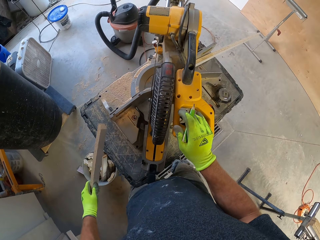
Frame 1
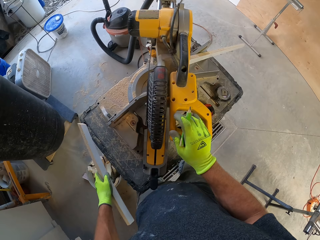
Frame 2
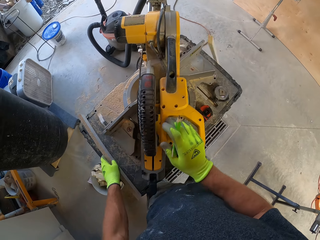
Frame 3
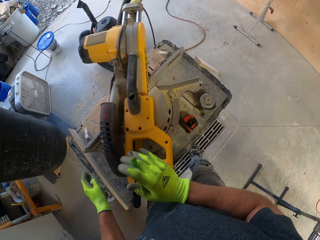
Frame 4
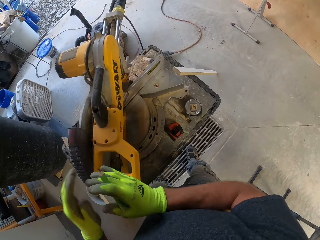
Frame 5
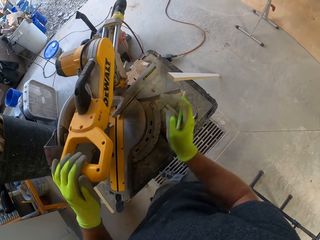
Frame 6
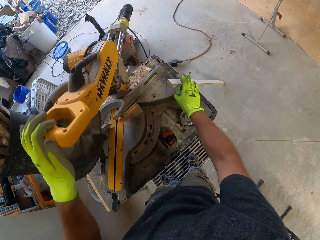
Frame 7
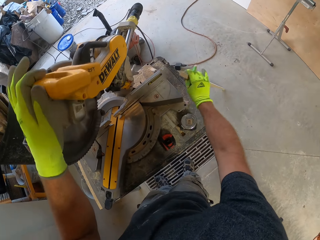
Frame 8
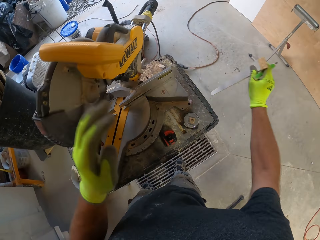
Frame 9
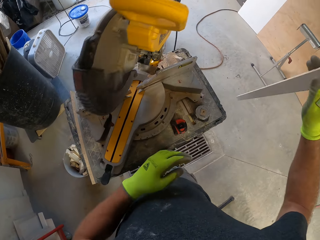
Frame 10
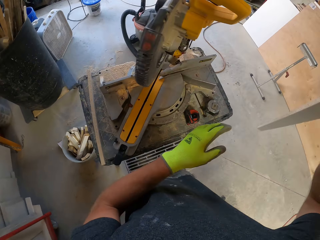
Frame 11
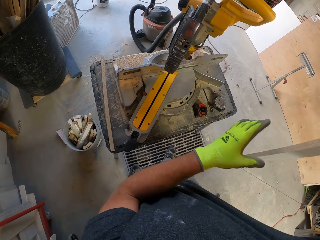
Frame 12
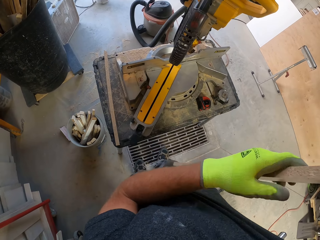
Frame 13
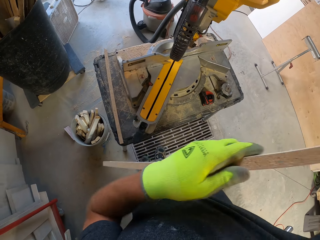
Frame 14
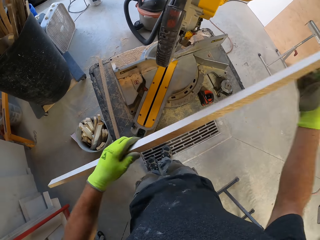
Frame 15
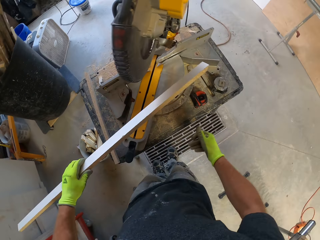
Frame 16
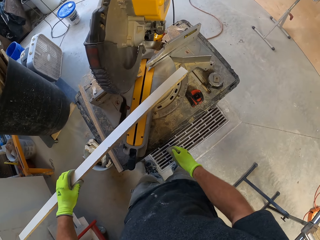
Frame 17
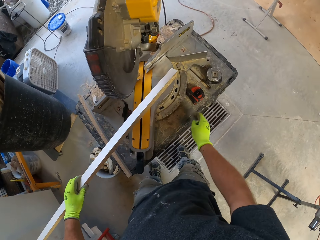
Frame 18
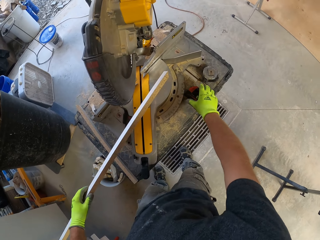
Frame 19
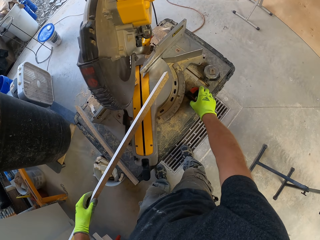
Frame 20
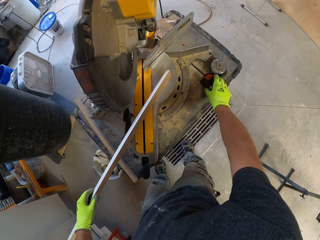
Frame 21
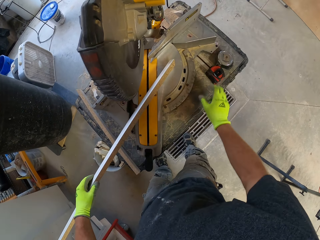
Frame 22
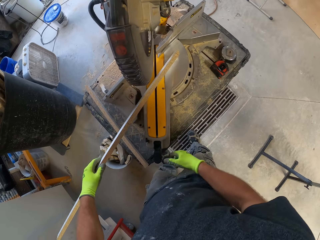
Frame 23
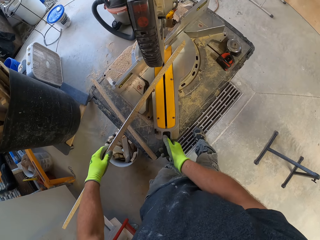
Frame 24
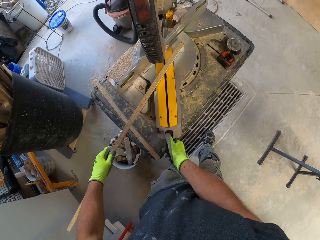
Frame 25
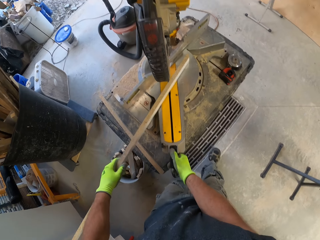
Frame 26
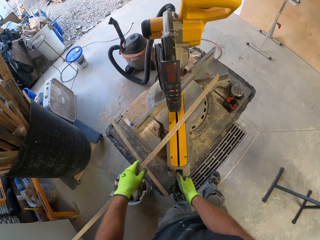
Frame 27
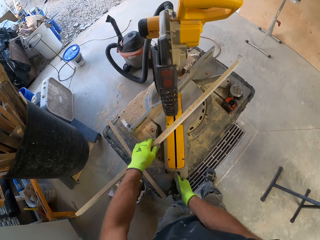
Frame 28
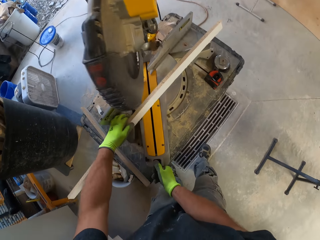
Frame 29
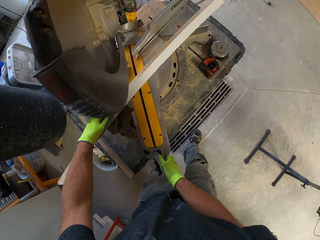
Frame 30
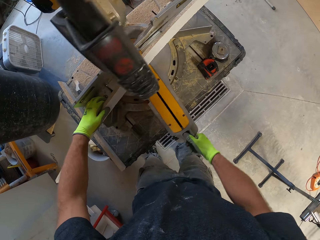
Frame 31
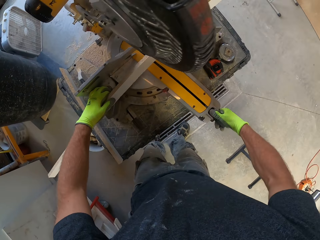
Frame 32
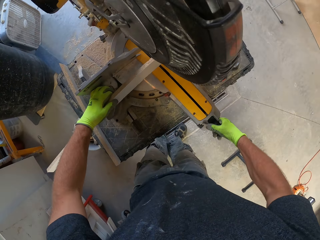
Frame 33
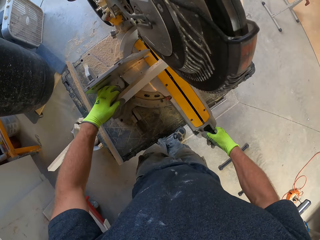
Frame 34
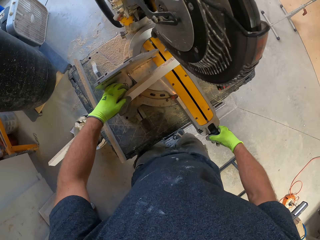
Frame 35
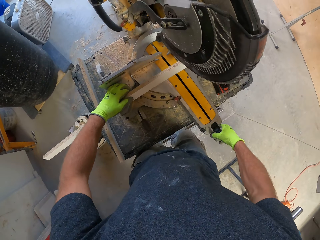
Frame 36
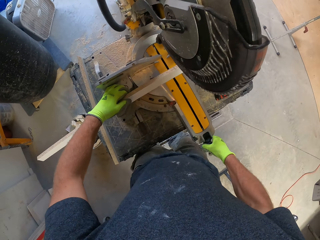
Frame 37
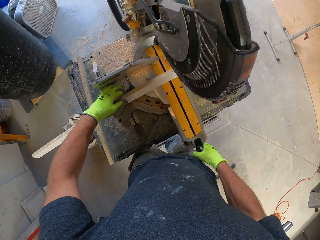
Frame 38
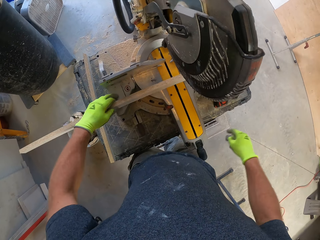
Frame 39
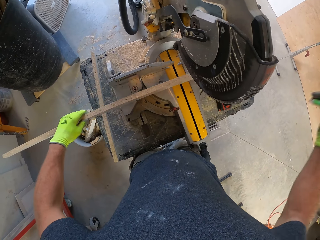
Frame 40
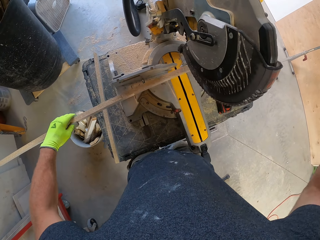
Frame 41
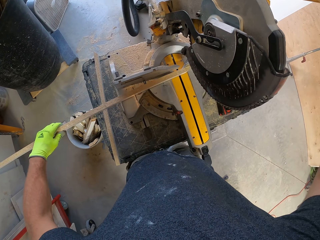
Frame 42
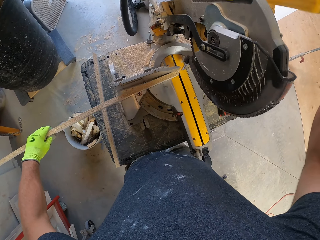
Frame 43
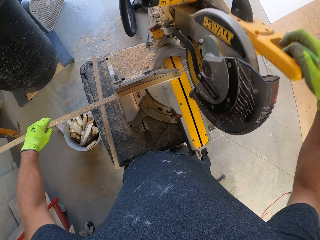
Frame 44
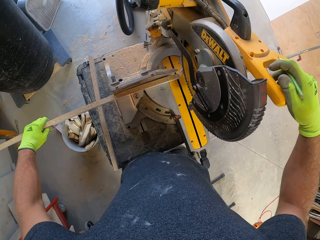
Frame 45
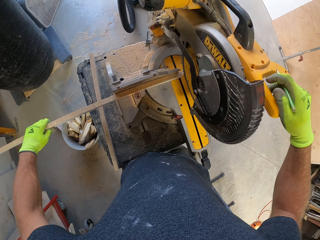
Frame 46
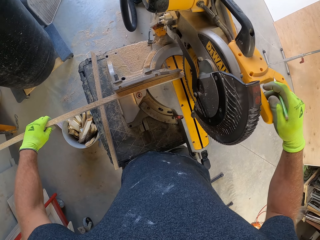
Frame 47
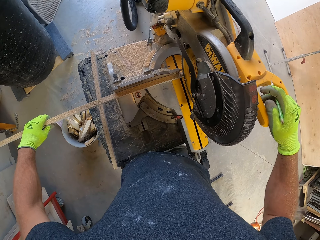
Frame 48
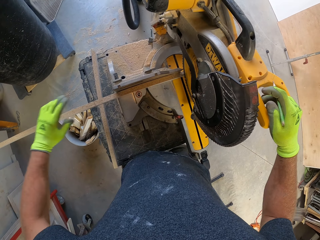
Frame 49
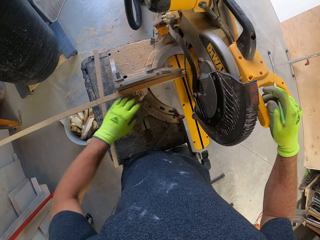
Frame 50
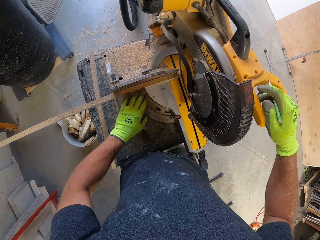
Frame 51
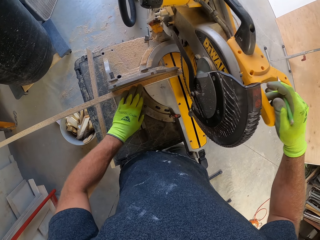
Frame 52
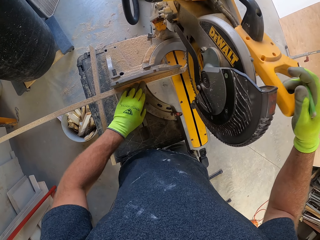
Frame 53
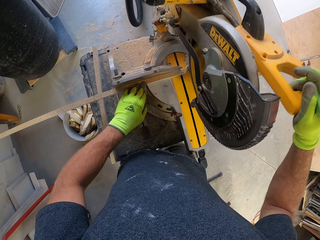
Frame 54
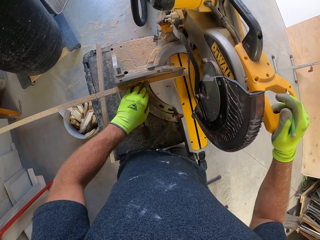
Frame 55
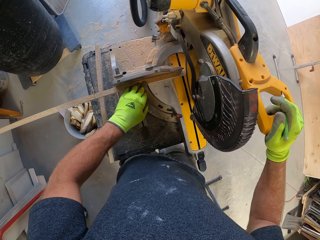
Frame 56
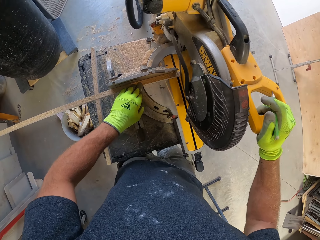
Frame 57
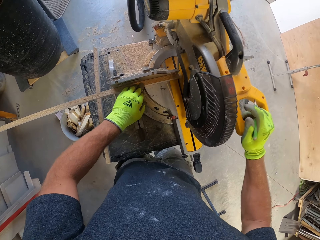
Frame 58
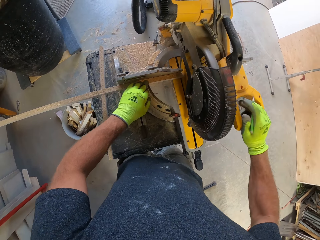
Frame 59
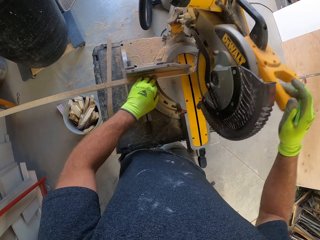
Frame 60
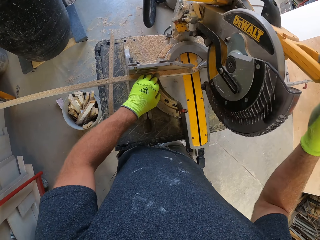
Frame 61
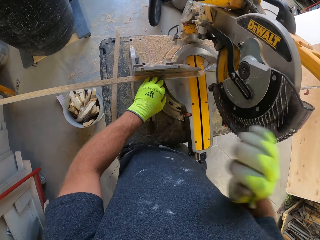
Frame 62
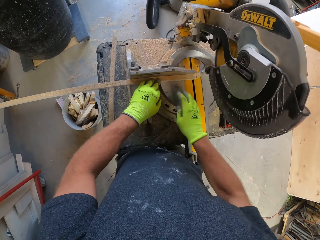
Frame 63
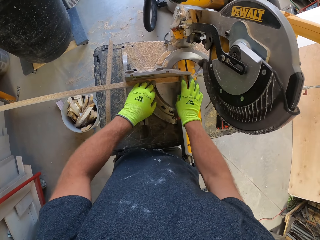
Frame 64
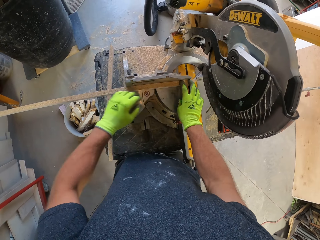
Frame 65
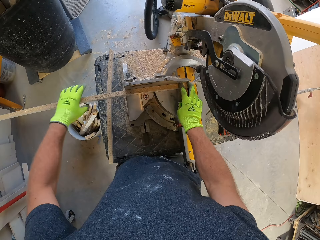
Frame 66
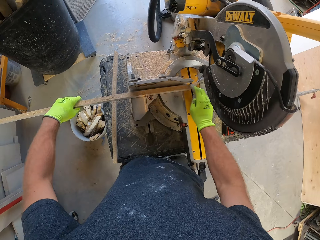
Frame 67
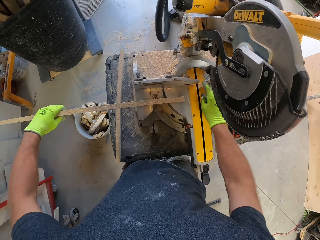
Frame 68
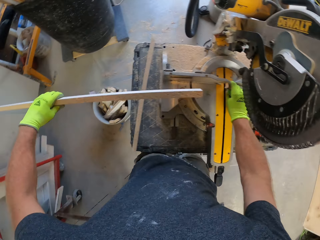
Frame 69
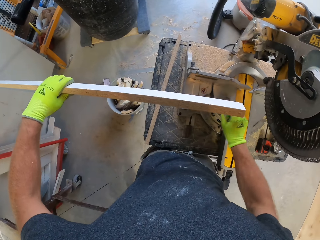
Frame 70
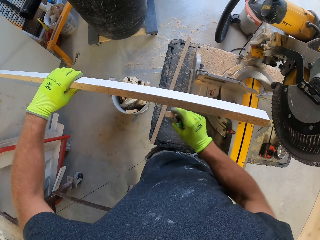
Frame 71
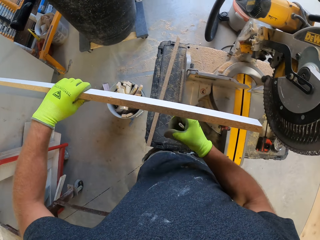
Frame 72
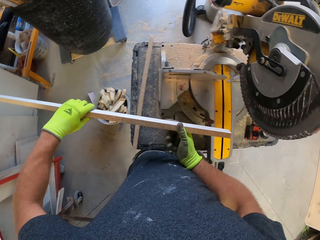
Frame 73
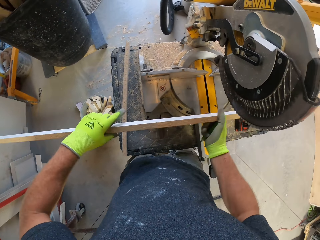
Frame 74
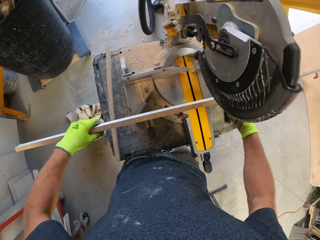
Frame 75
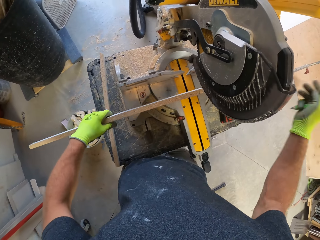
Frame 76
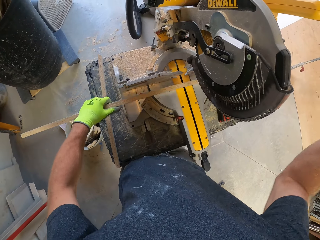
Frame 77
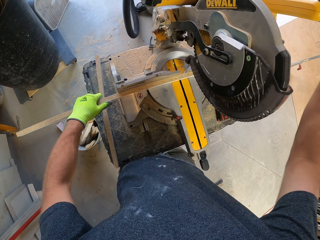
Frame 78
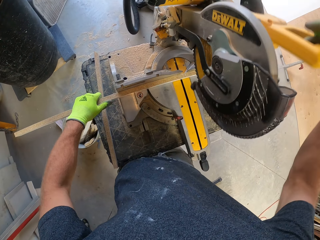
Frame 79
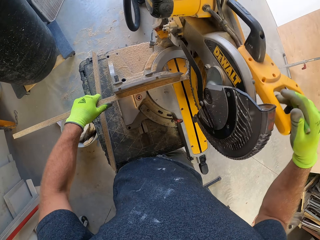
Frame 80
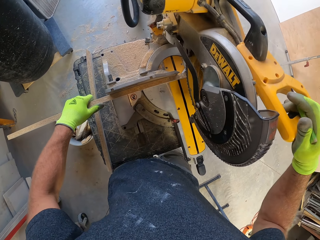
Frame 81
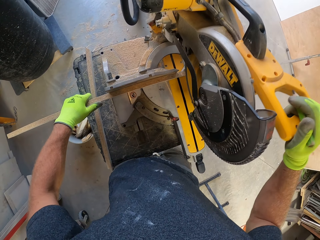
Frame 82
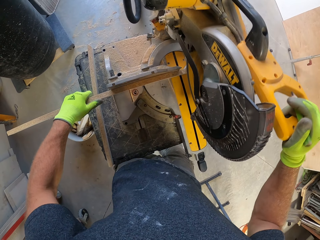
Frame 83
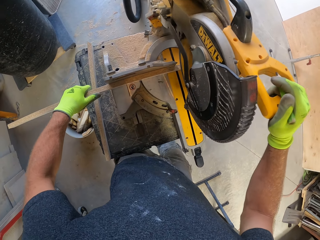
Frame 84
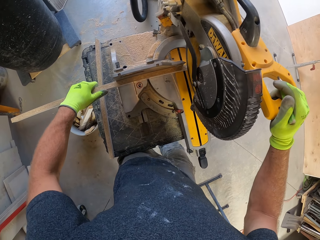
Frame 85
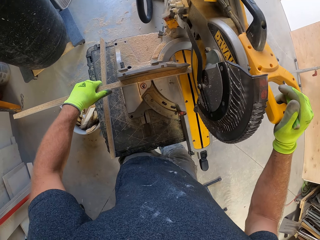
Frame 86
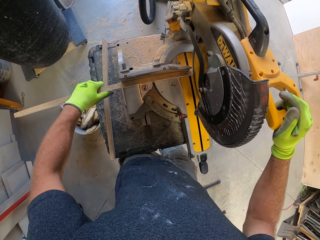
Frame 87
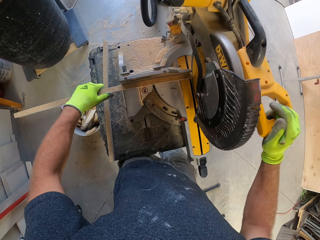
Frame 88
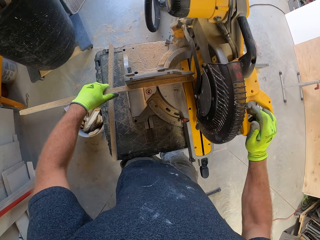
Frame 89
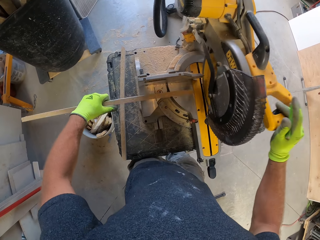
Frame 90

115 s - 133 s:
The camera wearer cuts the timber with a semicircular saw. He picks up a piece of wood by the table saw with his right hand. He adjusts the piece of wood in his hands. He moves a tape rule aside by the table saw with his right hand. He places the piece of wood under the table saw. He adjusts the circular saw with his right hand. He presses the machine. He slices the wood with the table saw. He picks up the piece of wood on the table with his left hand. He throws the small piece of wood in a bucket. He picks up a small piece of wood with his right hand. He places the piece of wood under the table saw. He presses the semicircular saw.

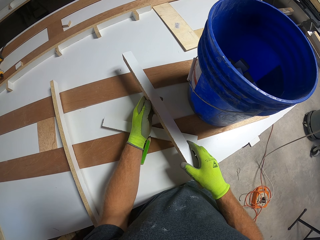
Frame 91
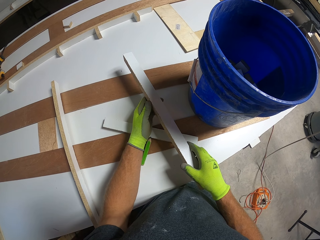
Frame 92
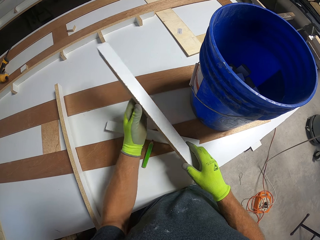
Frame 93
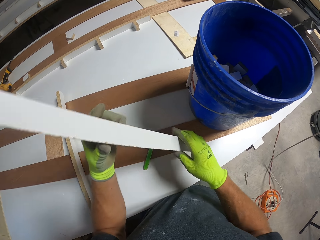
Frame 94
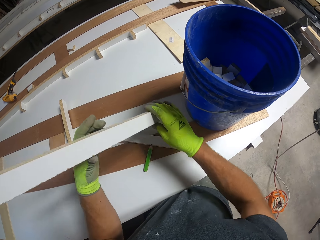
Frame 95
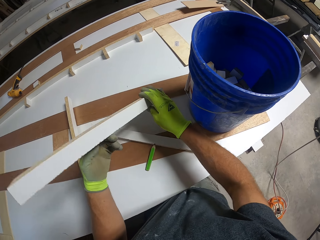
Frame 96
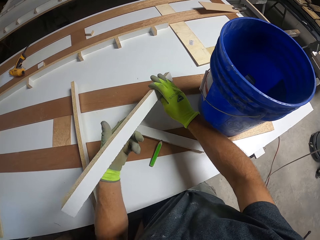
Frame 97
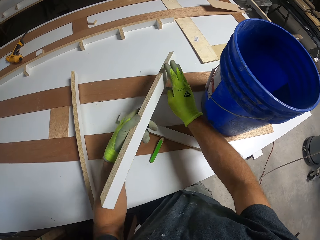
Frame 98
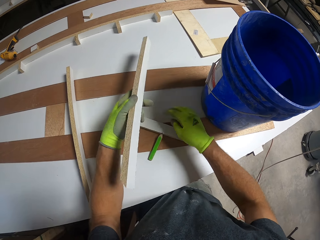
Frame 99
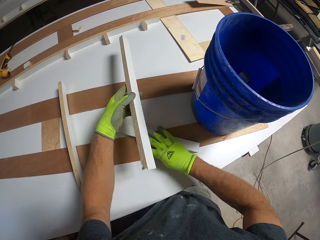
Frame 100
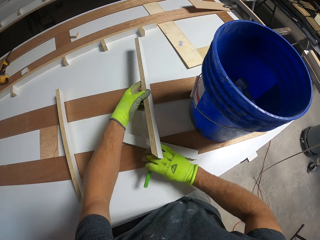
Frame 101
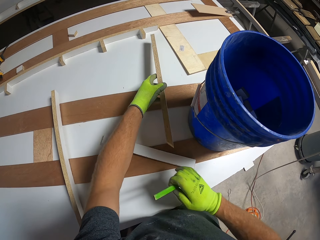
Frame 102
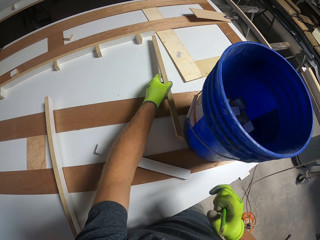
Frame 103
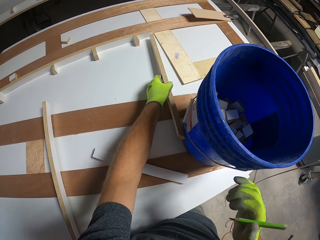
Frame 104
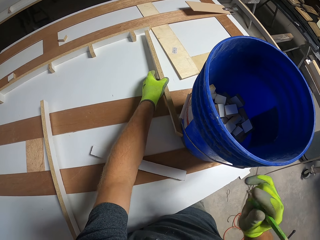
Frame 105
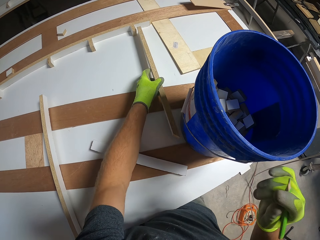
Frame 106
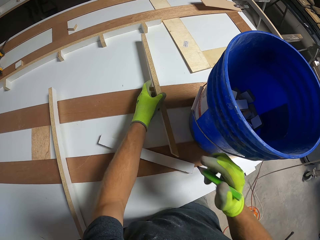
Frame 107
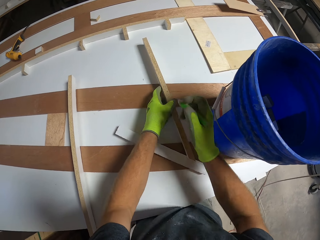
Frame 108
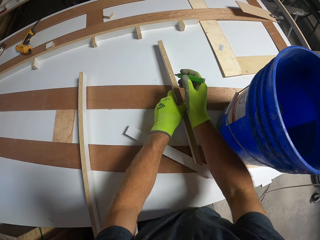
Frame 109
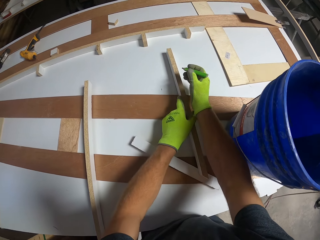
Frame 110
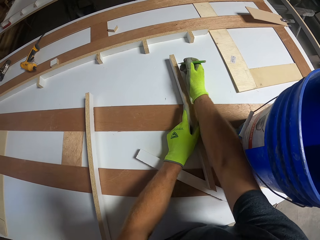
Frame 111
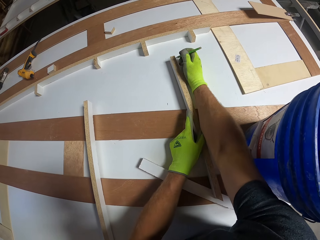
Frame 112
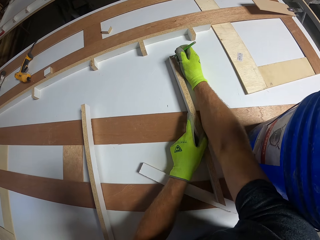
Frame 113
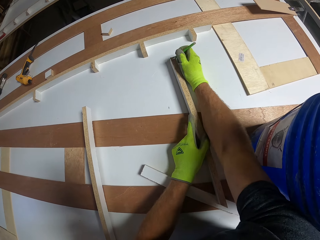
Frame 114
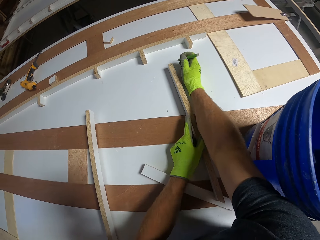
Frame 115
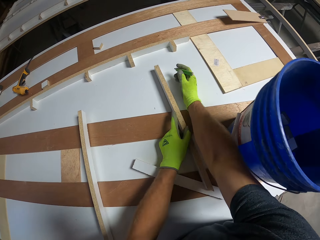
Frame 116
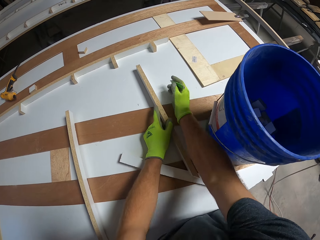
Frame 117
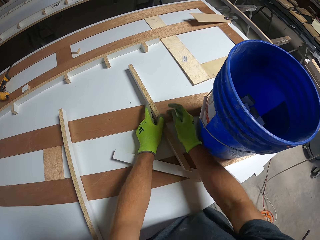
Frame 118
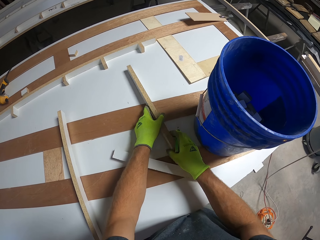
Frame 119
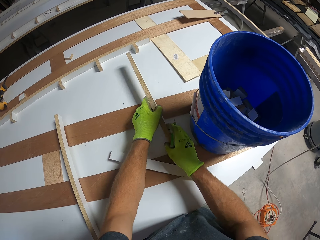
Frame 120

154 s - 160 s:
The camera wearer turns the timber. He places the piece of wood on the table. He adjusts the piece of wood in his hands. He marks the piece of wood with the pencil.
